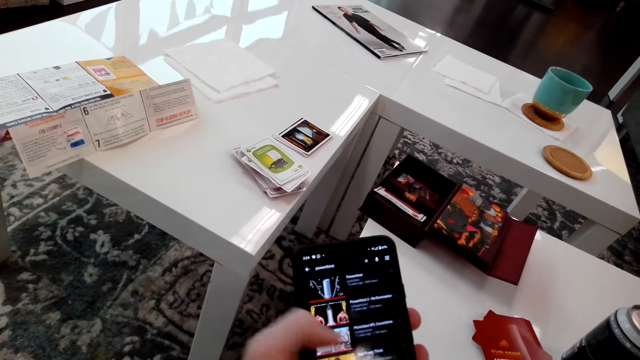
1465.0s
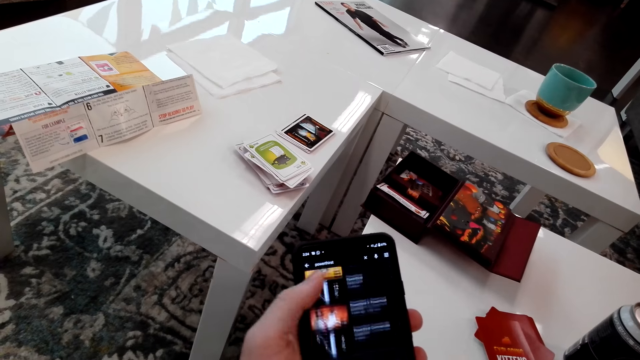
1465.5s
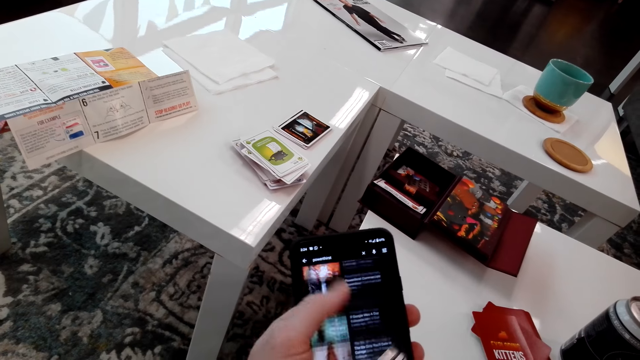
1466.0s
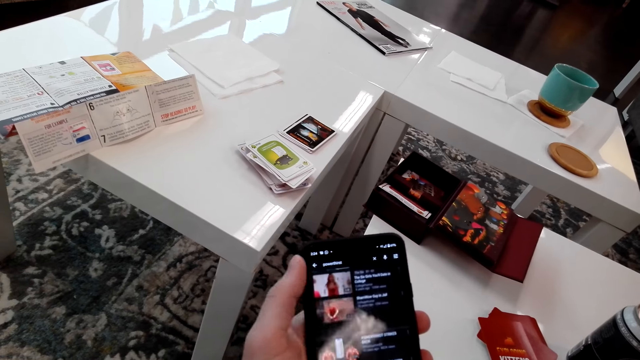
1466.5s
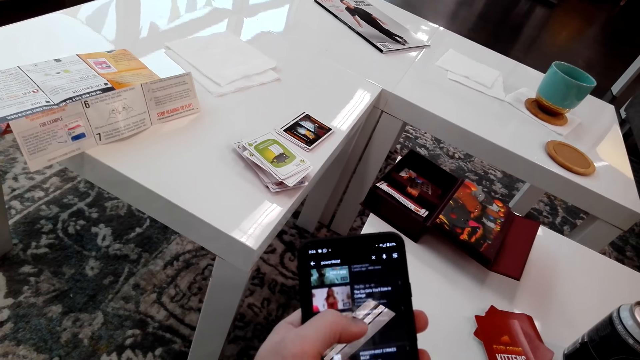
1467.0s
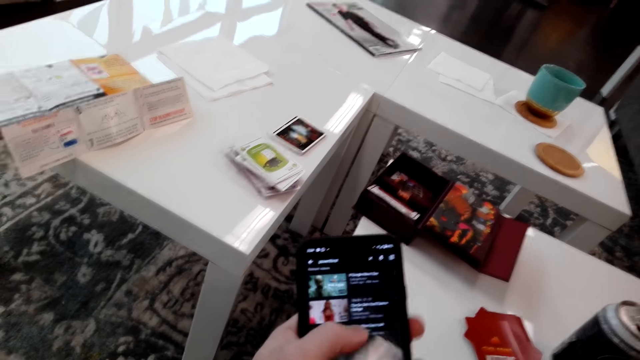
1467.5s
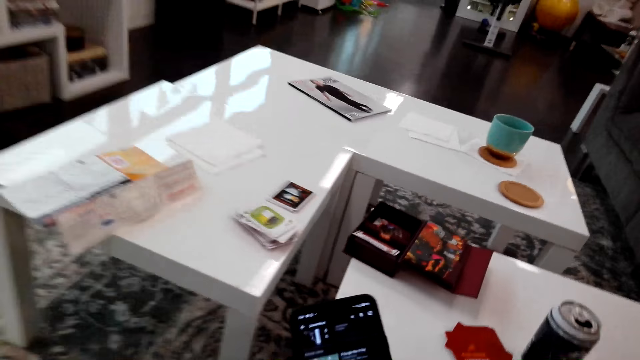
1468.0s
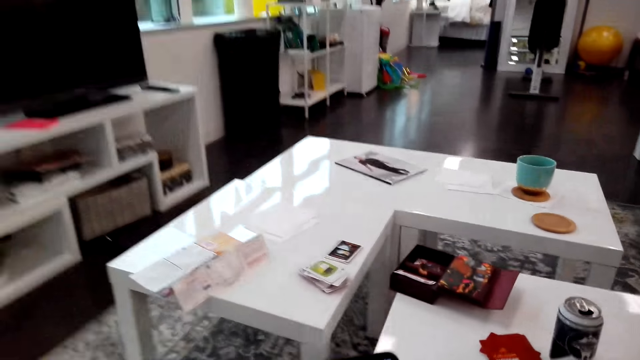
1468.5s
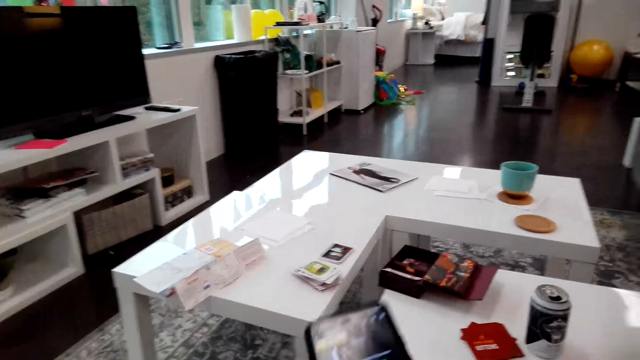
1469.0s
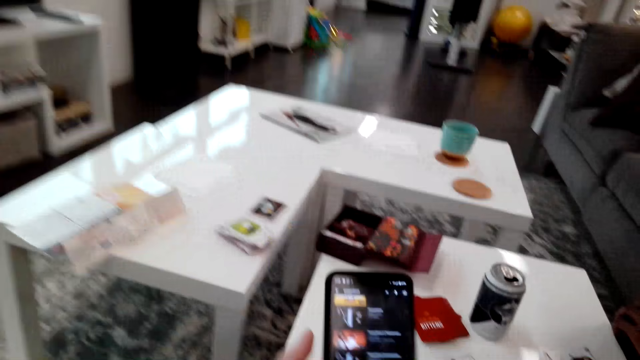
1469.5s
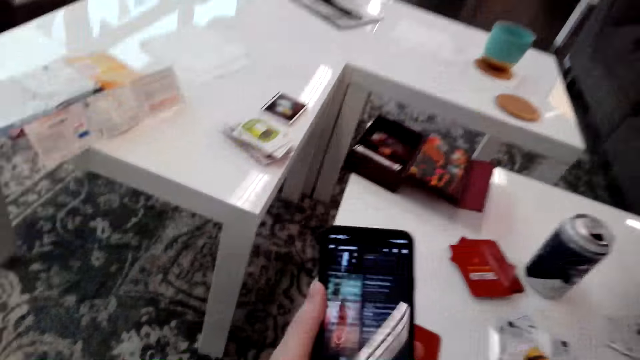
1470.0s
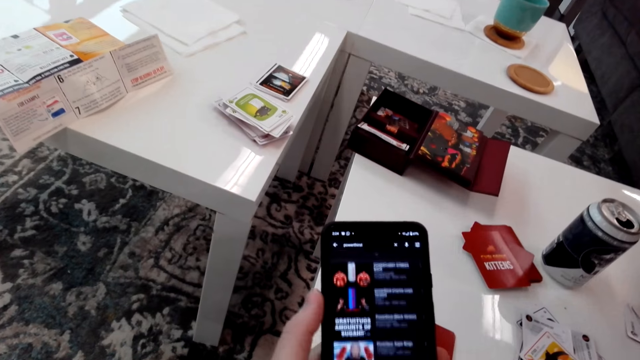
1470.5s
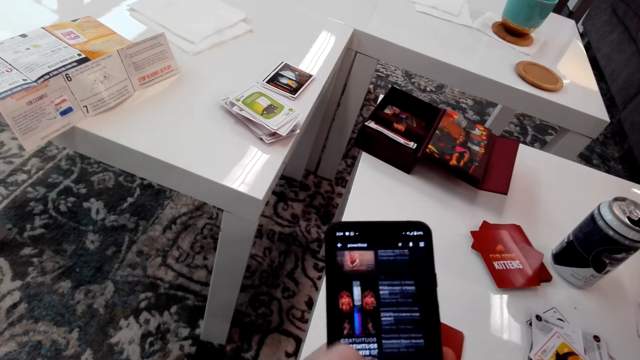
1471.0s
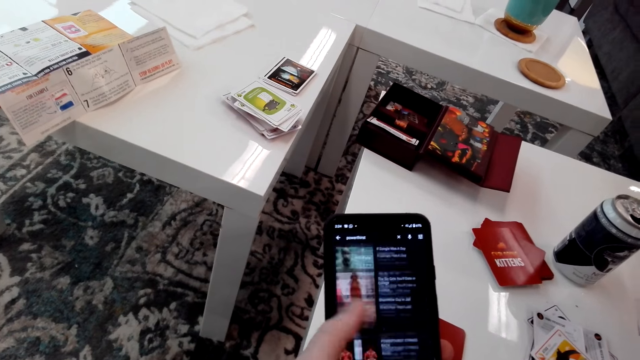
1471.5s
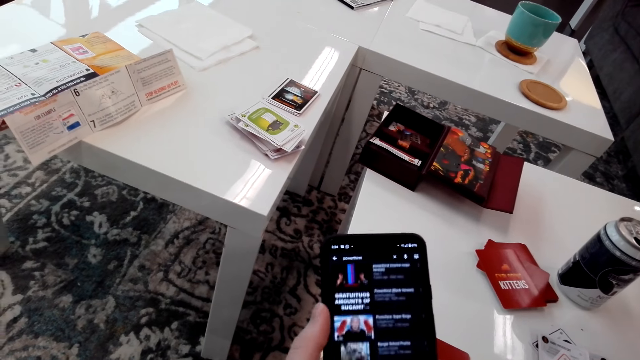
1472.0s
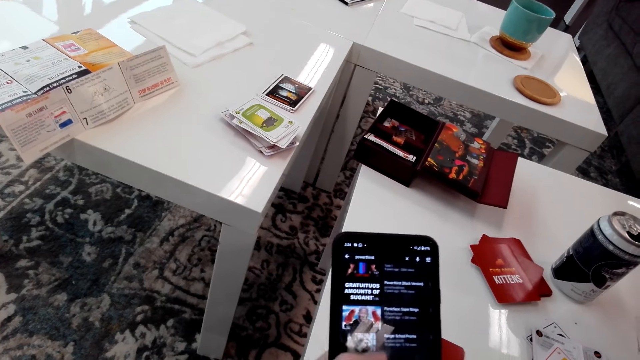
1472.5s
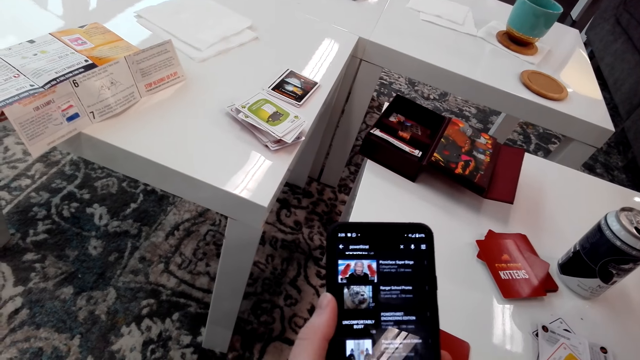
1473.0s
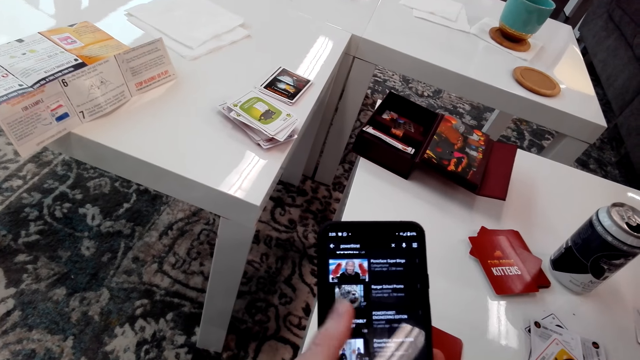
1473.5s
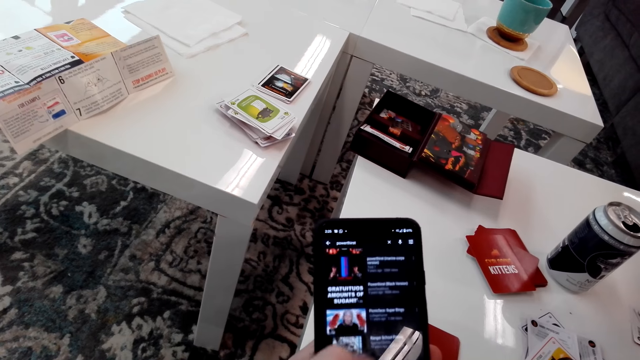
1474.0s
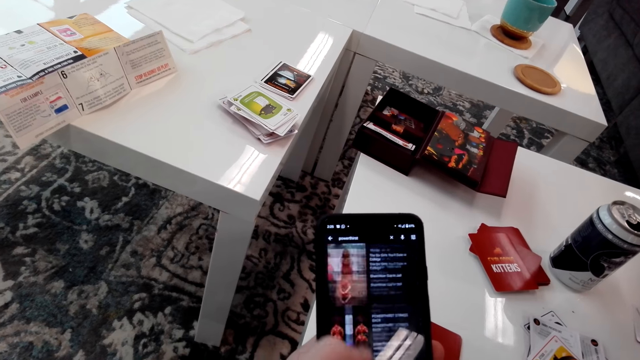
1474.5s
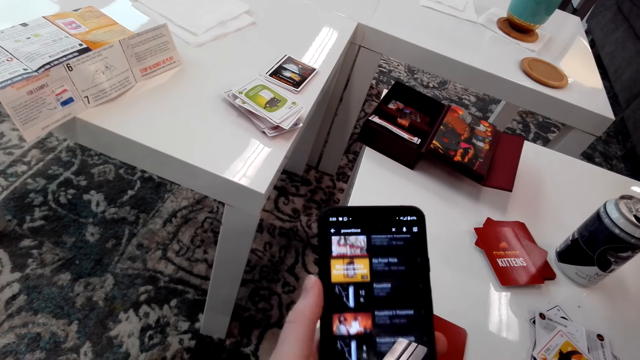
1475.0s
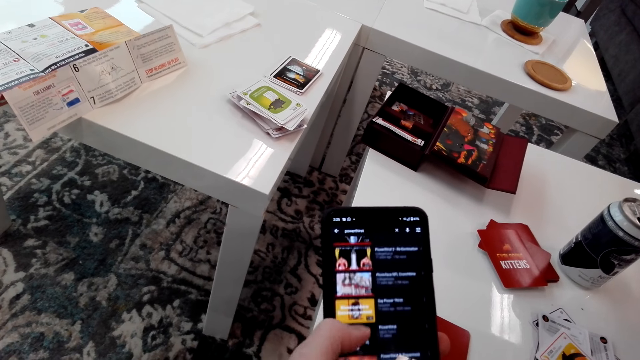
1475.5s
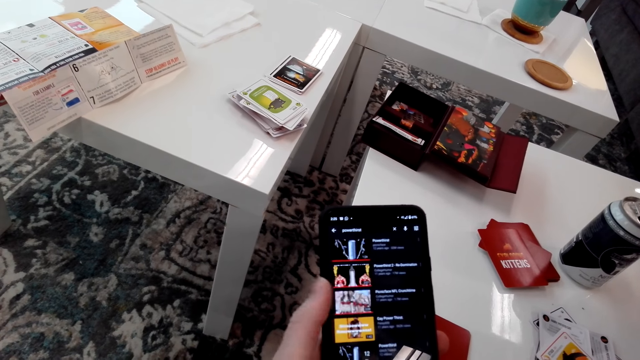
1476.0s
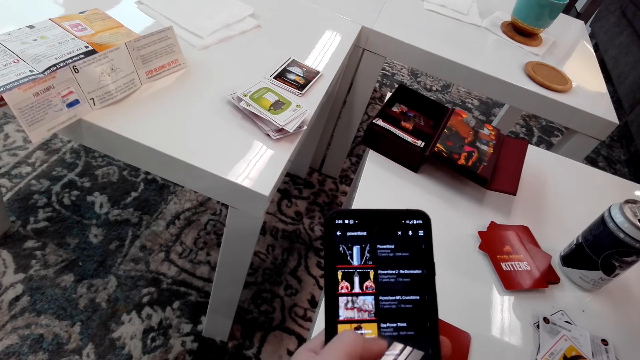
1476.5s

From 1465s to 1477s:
The camera wearer looks around.

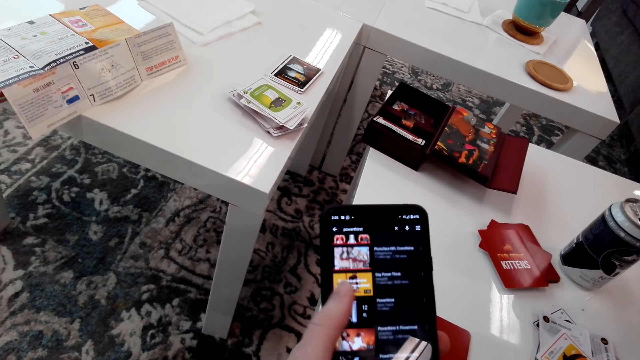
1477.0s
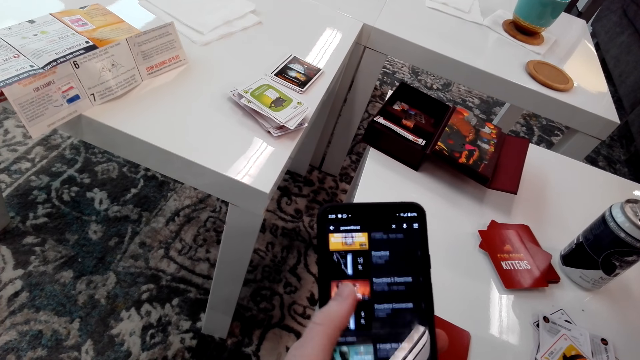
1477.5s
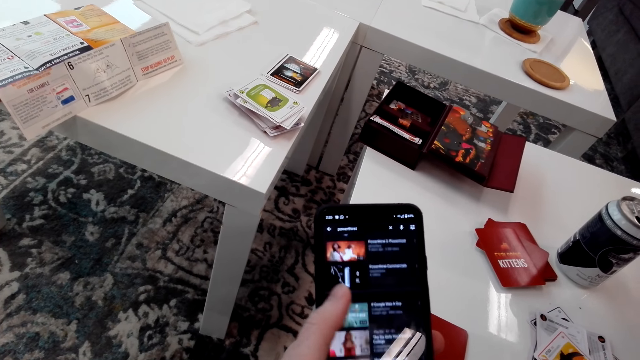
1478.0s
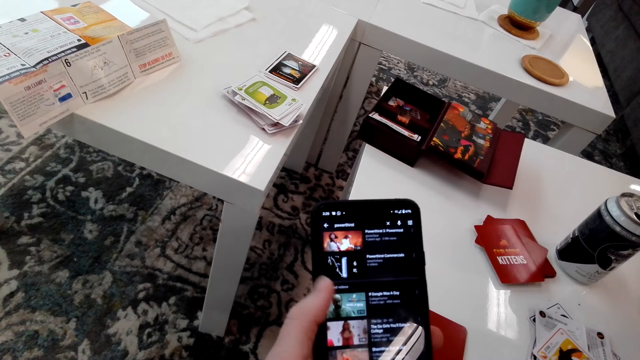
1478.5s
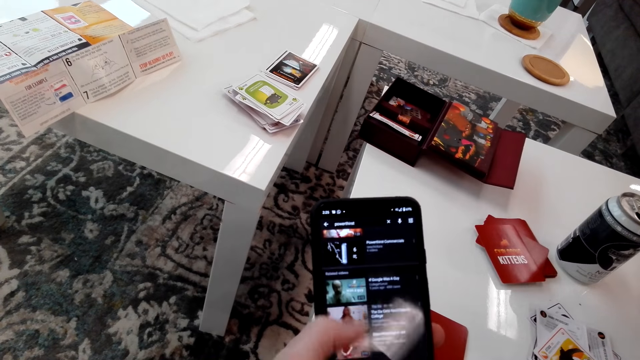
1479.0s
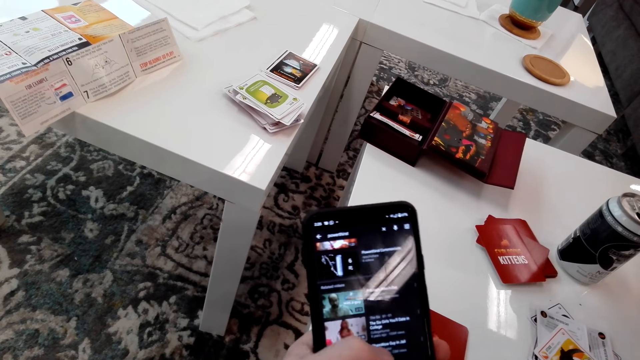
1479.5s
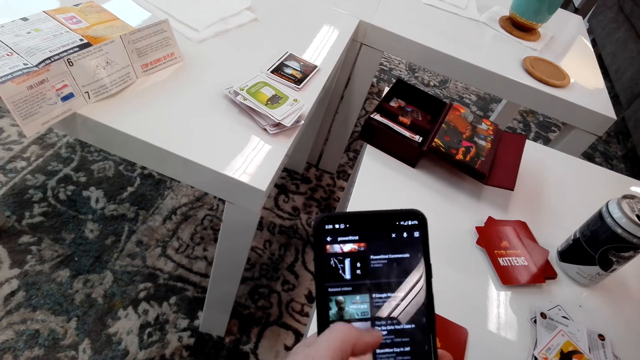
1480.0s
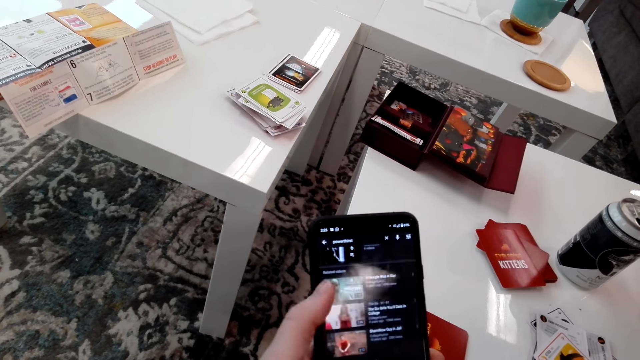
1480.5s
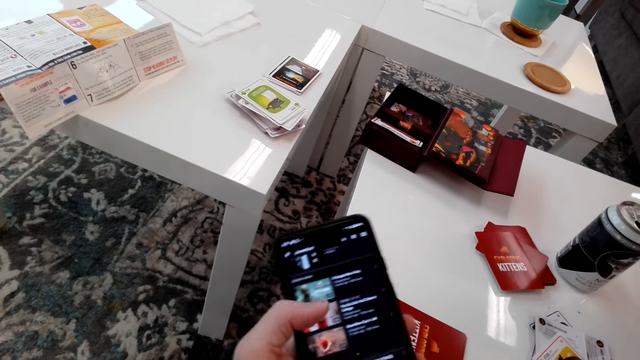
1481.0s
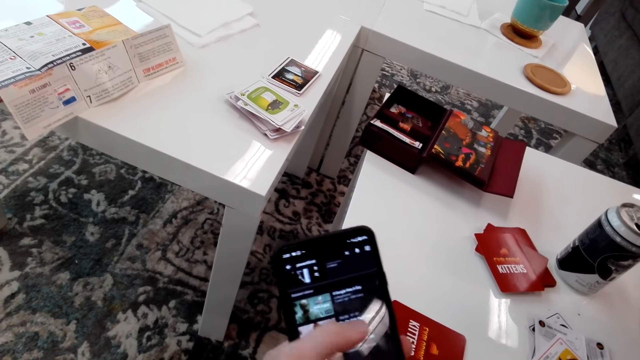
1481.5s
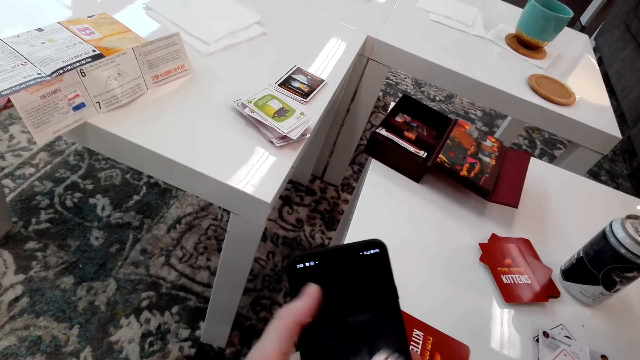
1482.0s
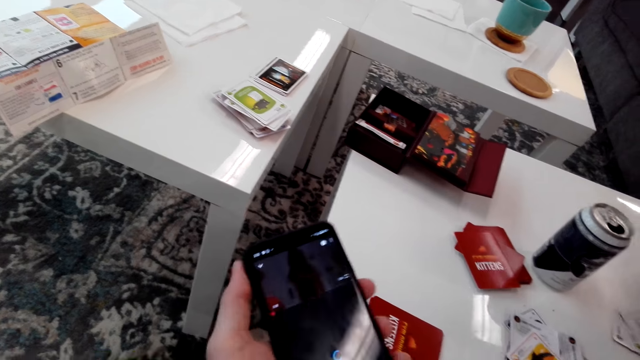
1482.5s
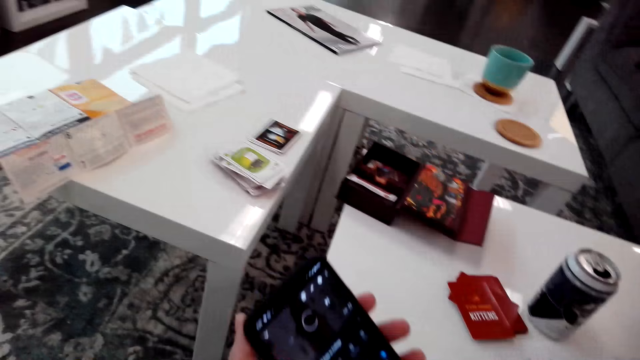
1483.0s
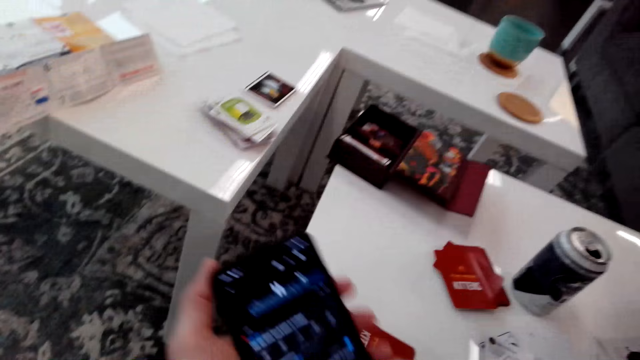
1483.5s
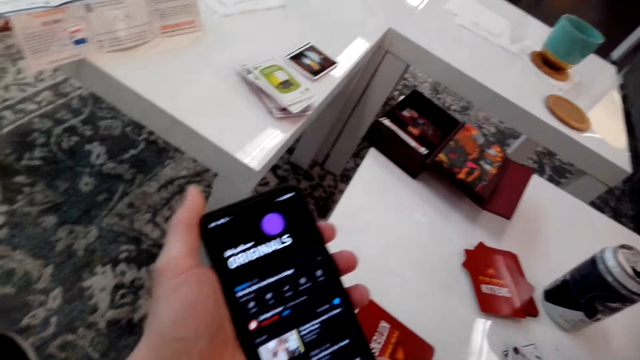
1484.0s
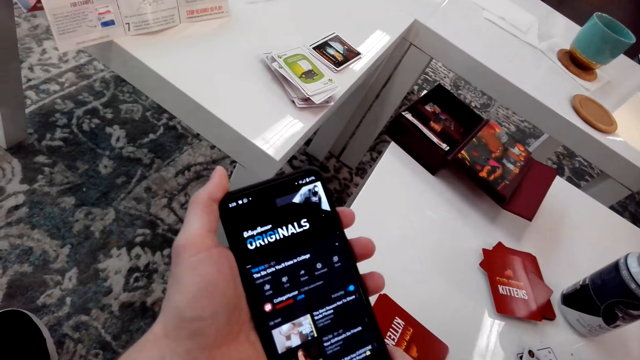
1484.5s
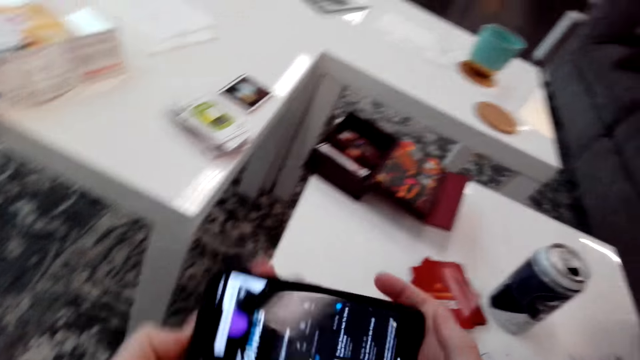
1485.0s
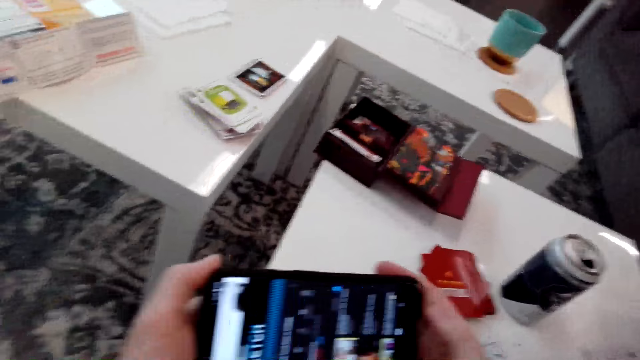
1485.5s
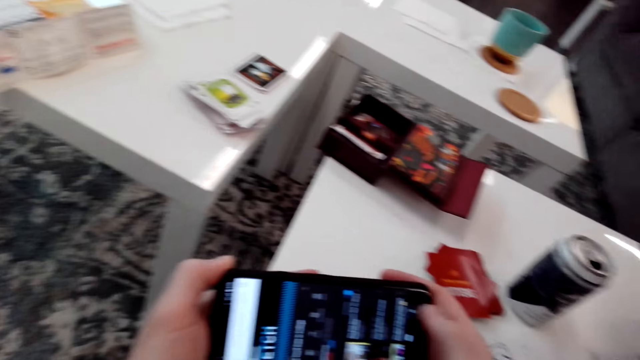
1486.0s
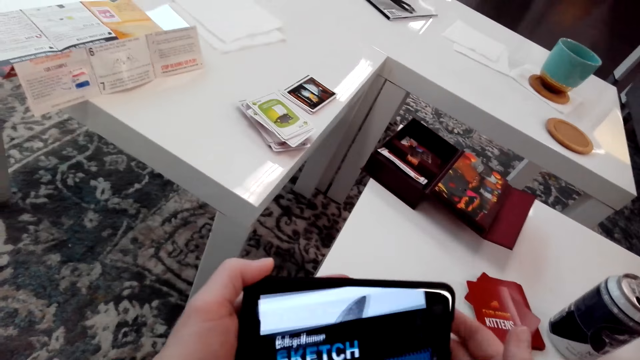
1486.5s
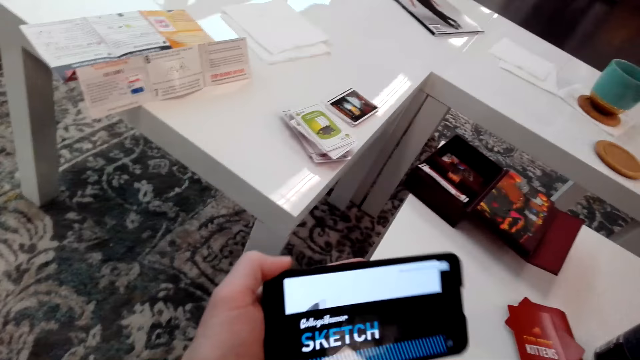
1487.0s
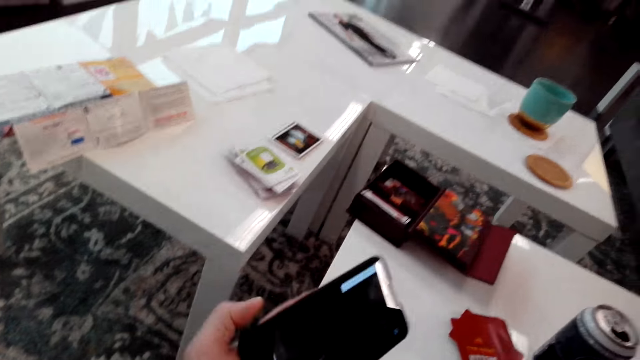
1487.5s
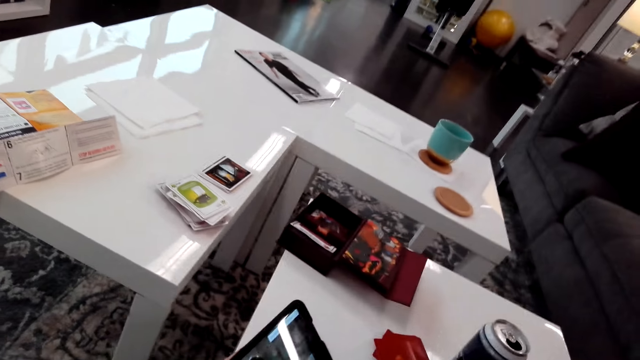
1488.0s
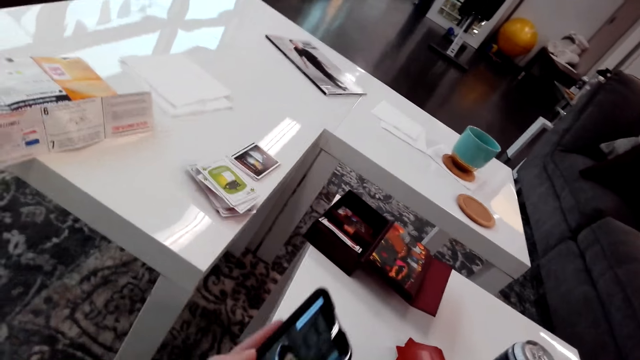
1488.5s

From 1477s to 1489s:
The camera wearer turns the phone horizontally.
